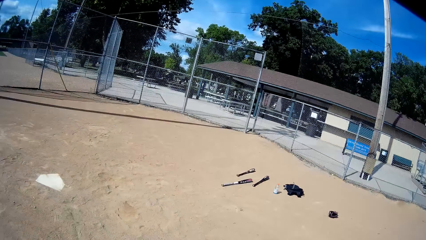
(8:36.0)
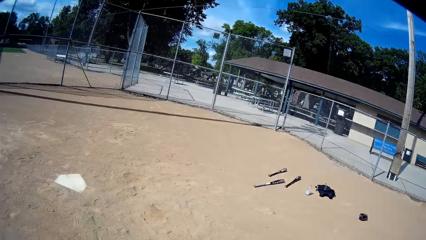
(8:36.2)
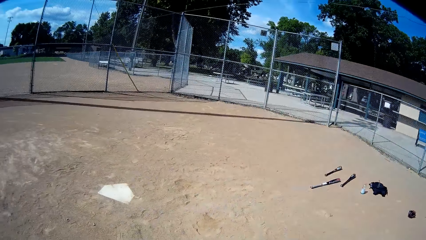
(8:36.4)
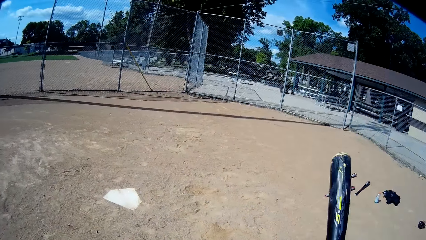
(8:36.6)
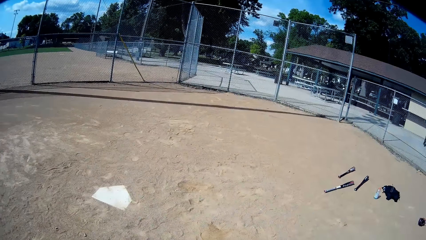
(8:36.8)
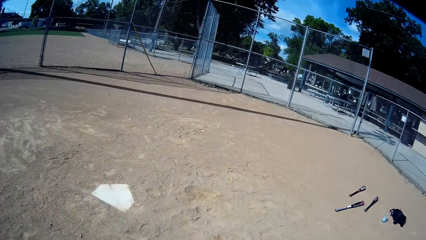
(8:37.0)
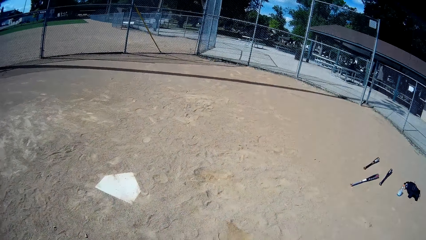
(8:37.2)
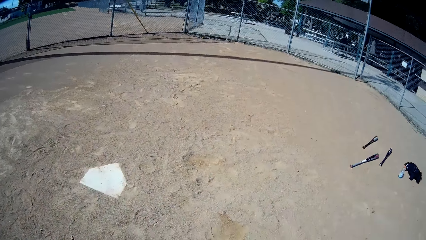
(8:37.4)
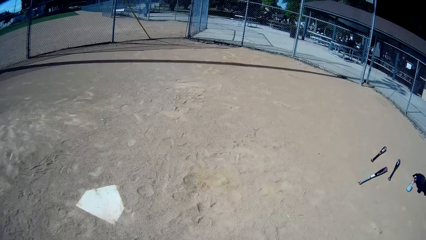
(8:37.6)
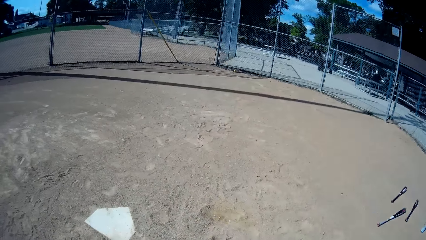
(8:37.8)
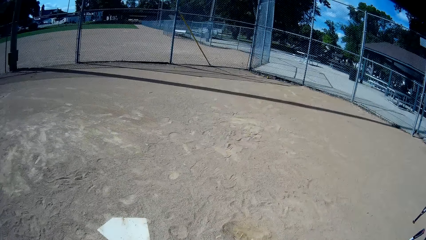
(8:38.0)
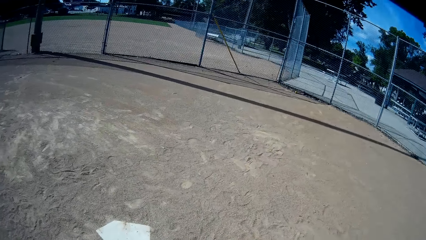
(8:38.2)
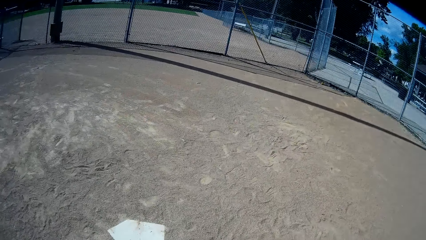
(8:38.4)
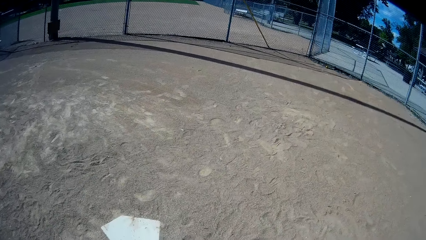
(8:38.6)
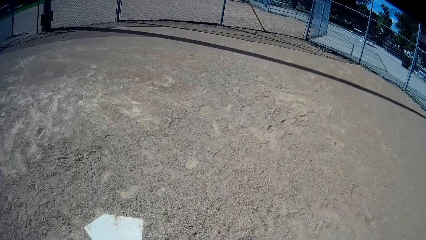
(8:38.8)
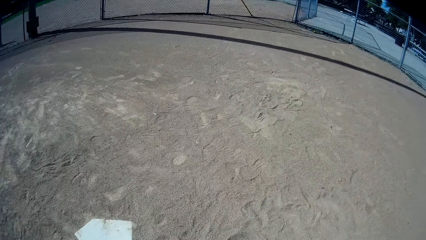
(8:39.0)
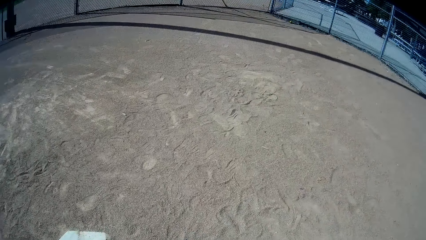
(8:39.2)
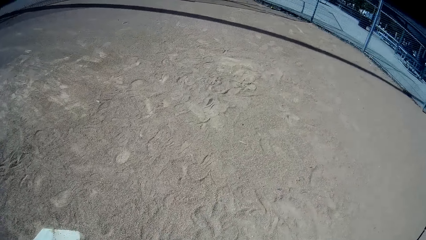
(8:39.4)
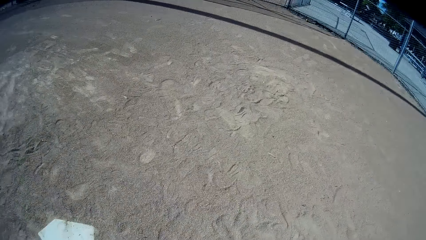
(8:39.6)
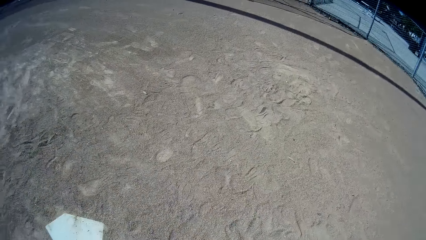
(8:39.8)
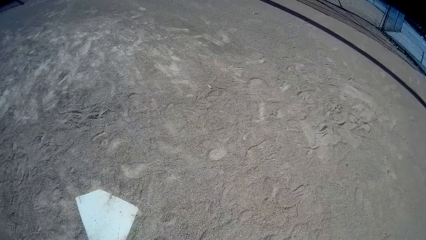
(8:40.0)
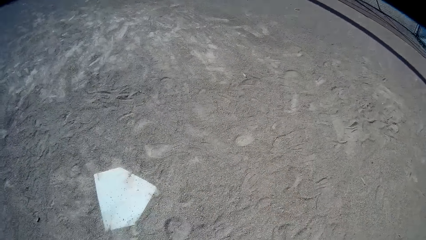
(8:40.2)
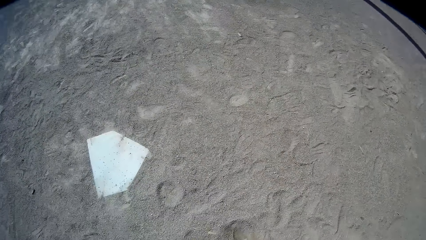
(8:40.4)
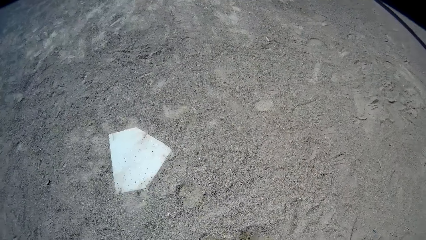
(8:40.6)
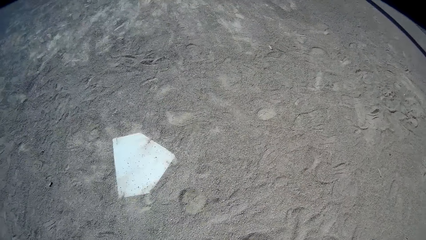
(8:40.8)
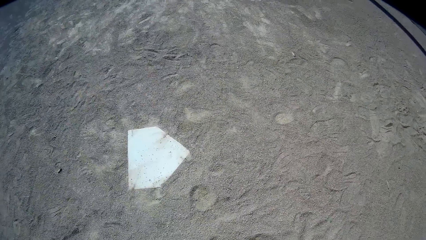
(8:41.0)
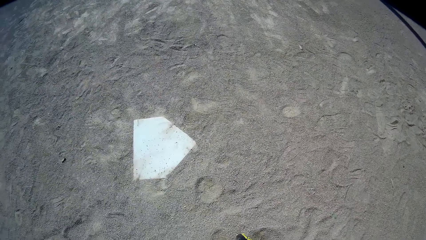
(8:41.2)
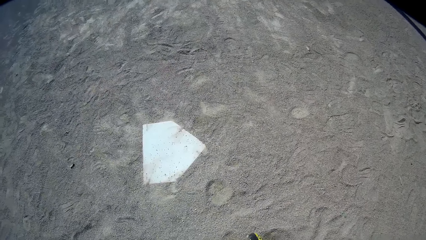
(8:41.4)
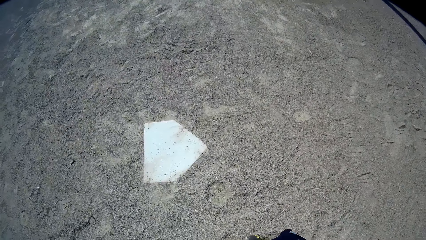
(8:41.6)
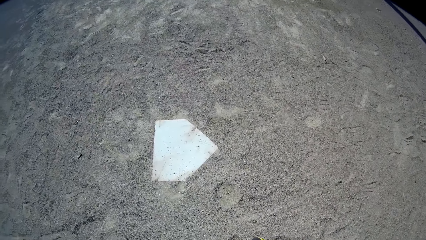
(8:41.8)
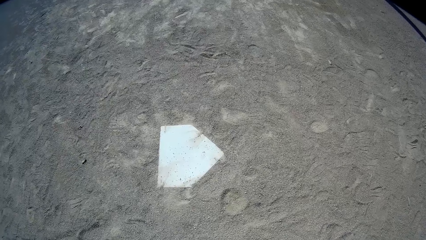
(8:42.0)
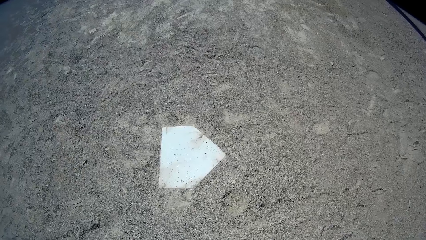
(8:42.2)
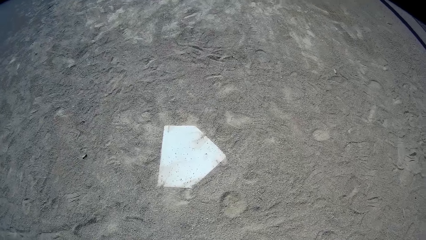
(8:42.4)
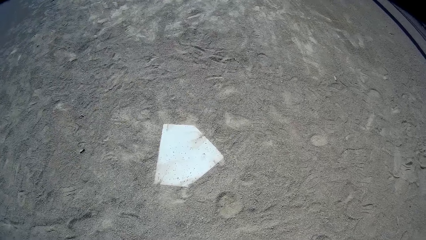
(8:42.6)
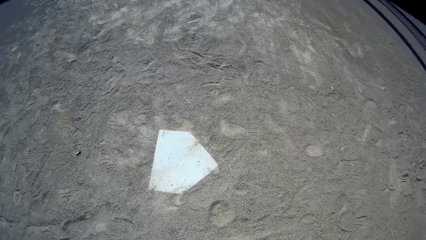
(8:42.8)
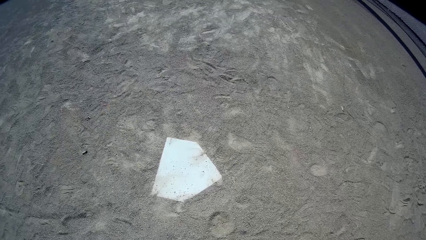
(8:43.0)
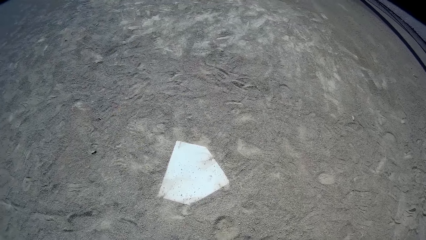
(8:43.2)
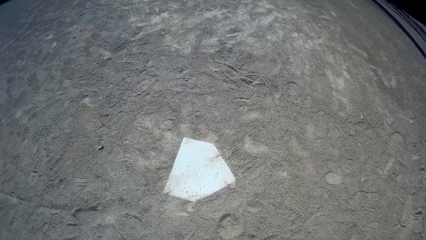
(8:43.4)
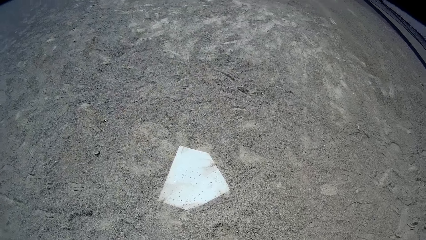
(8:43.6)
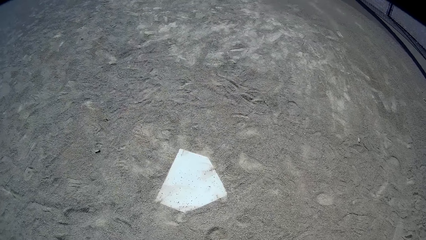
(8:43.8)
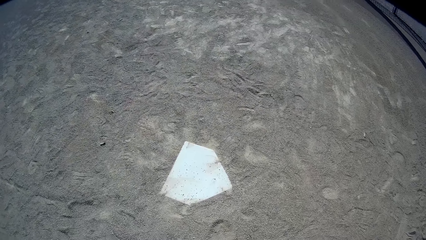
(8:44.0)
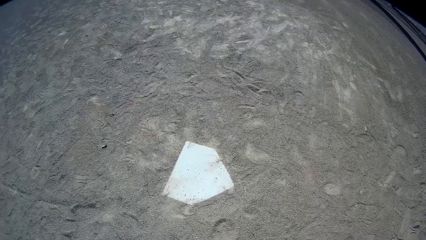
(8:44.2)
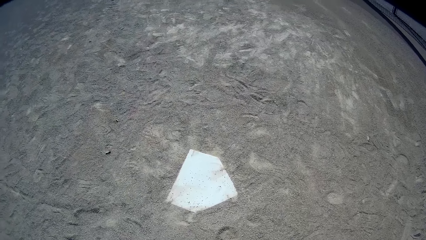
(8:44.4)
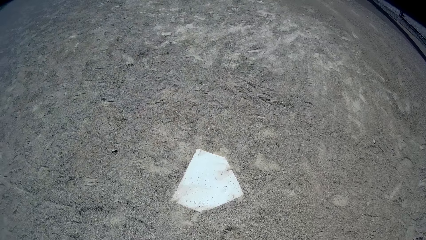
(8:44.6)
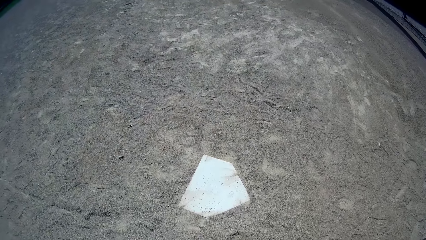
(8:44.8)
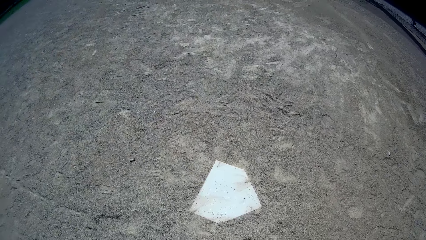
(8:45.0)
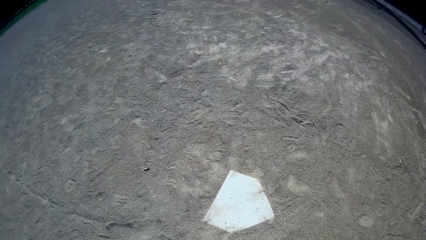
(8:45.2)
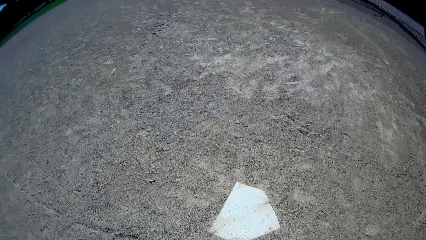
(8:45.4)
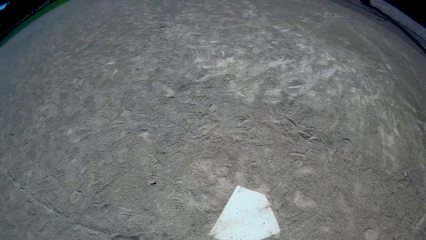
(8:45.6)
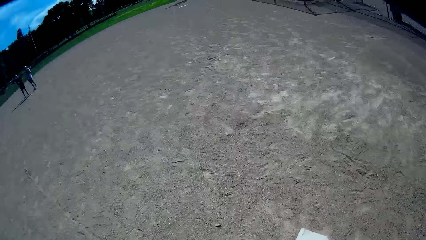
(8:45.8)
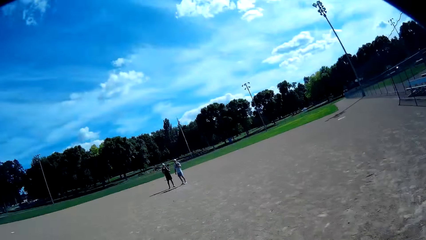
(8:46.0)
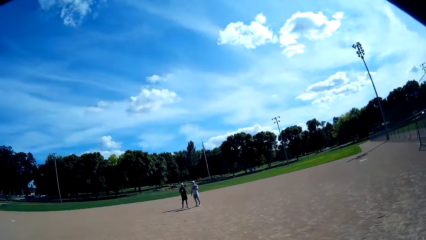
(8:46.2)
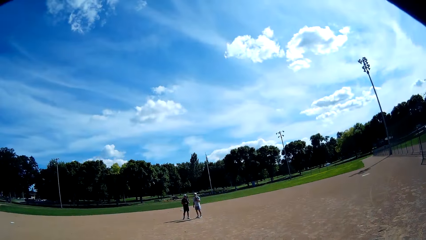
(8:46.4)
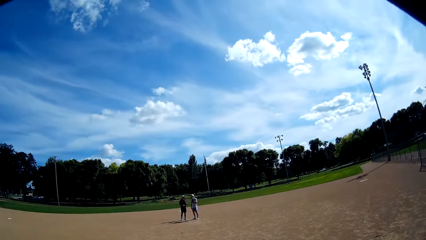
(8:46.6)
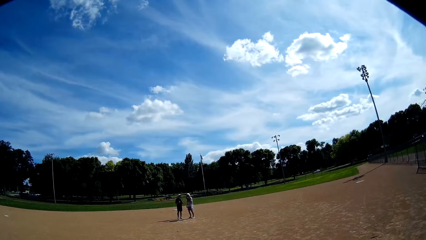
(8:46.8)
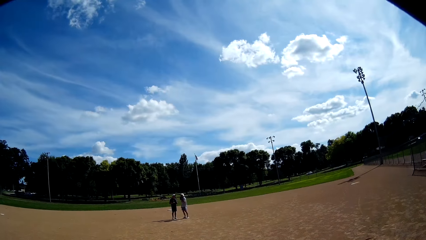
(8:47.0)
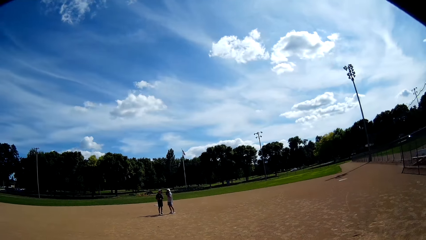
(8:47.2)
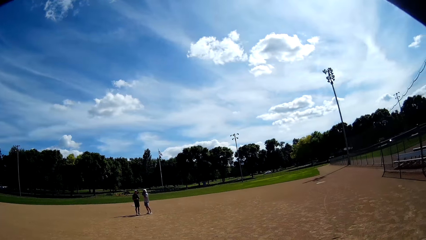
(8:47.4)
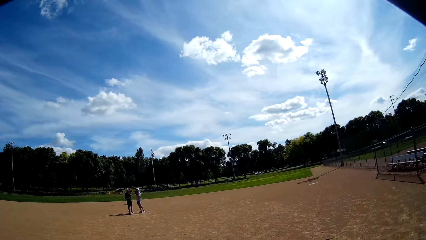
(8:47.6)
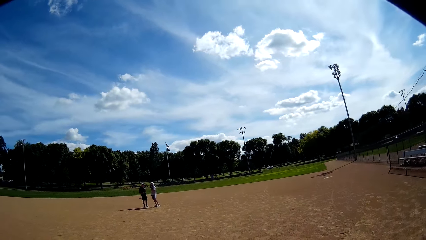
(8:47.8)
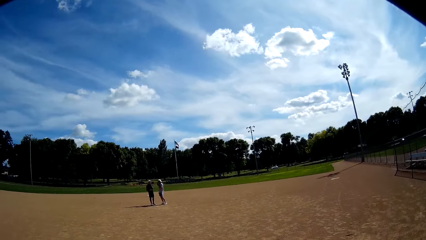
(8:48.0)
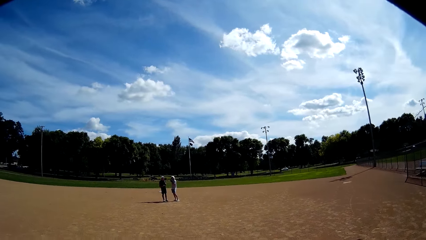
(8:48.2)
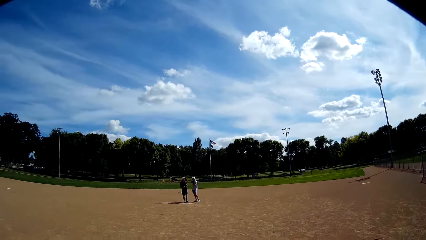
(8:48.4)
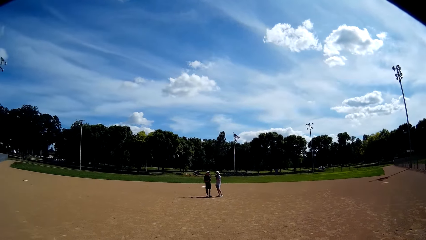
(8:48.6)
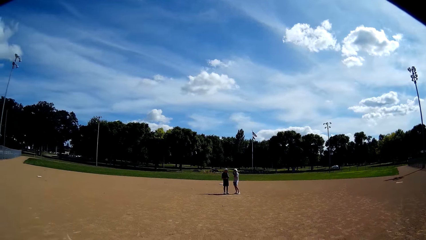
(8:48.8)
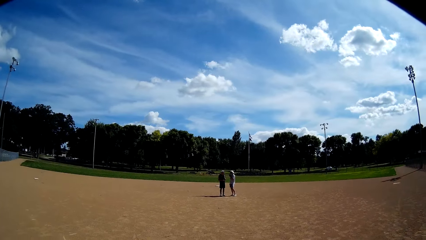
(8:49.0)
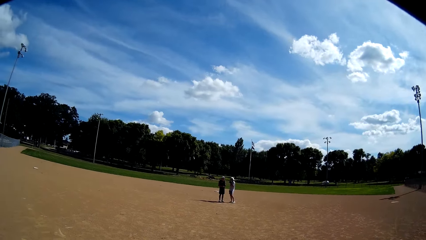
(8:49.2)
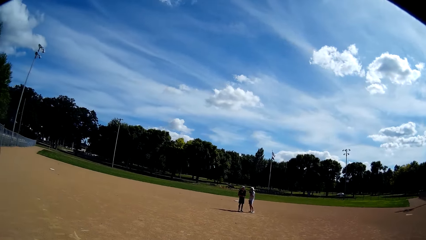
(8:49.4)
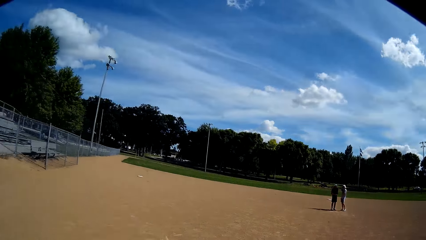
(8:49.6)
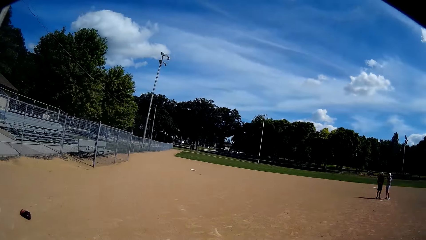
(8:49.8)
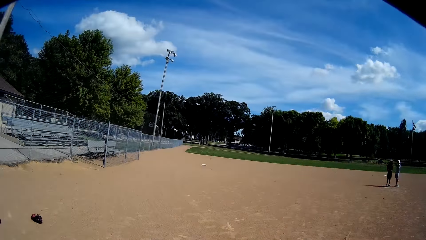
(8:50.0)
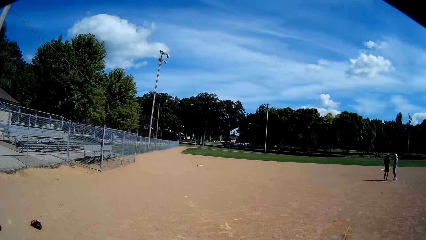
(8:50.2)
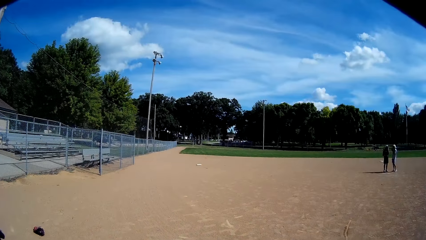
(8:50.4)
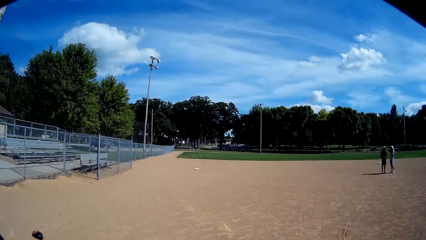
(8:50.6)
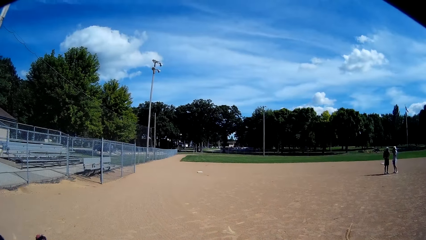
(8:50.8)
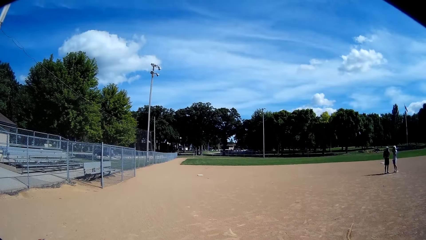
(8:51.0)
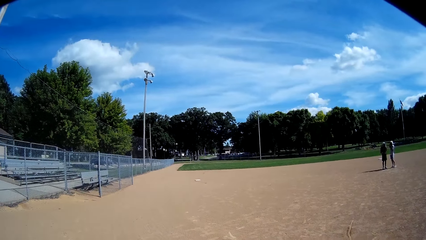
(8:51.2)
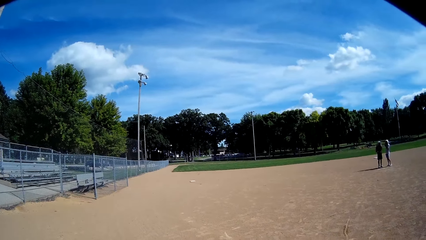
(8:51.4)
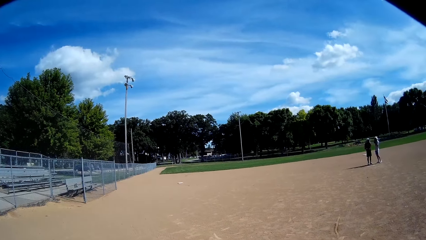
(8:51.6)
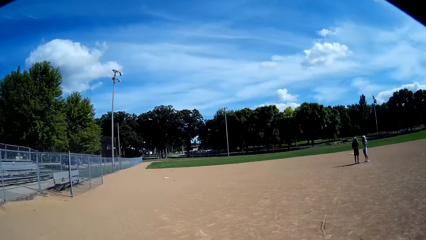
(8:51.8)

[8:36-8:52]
The camera wearer lowers his bat. He walks forwards. He stares at the ground. He stares at a man and another man.
